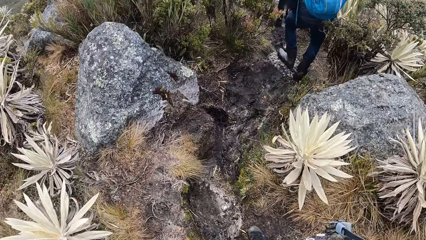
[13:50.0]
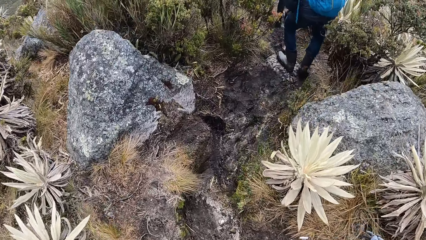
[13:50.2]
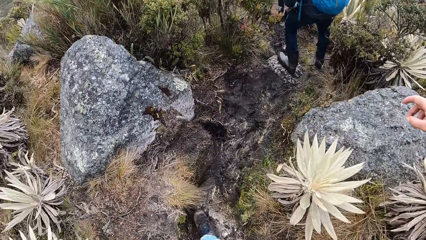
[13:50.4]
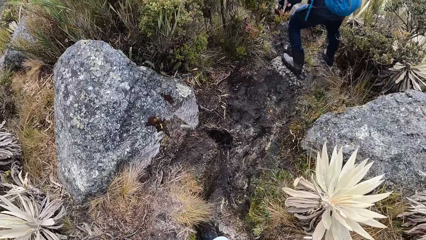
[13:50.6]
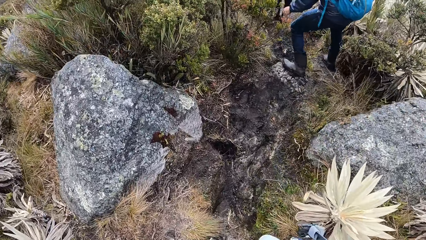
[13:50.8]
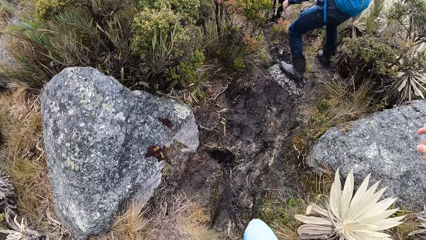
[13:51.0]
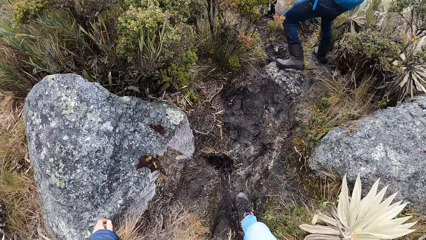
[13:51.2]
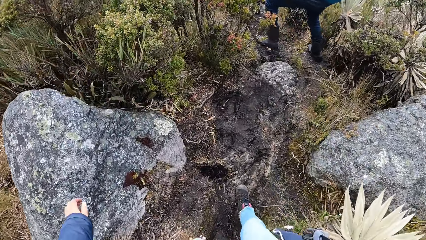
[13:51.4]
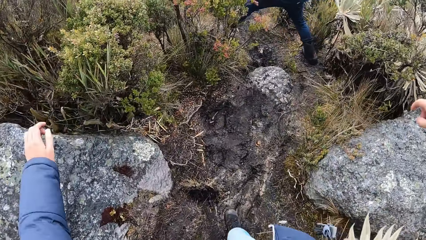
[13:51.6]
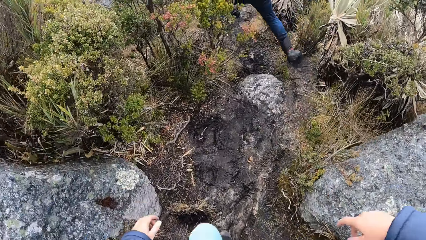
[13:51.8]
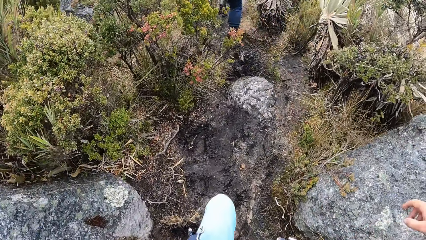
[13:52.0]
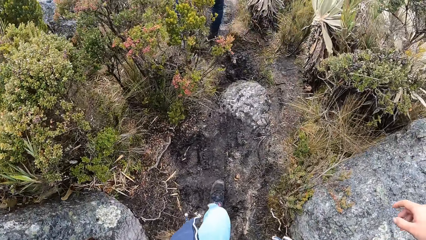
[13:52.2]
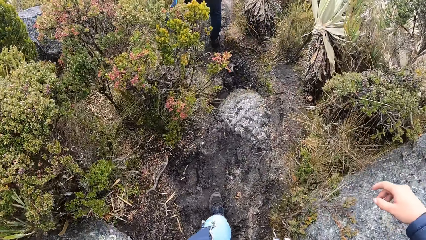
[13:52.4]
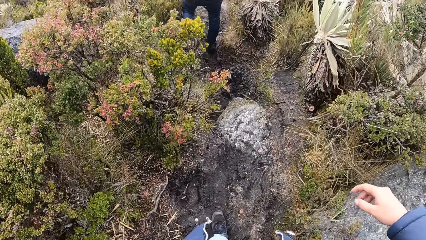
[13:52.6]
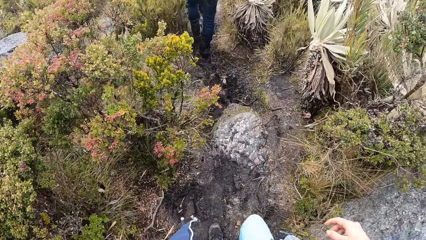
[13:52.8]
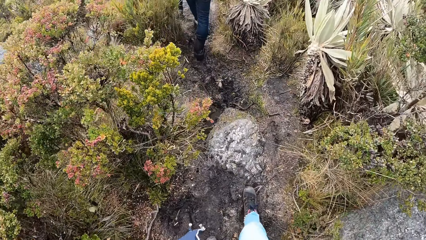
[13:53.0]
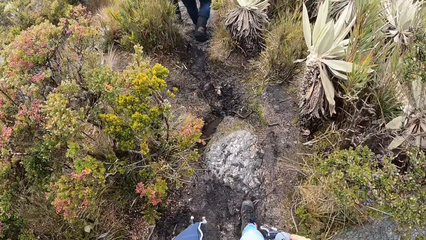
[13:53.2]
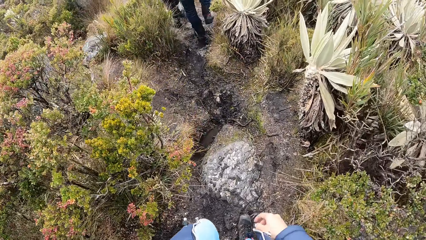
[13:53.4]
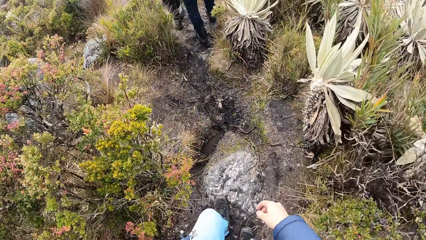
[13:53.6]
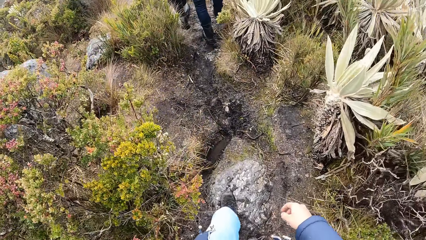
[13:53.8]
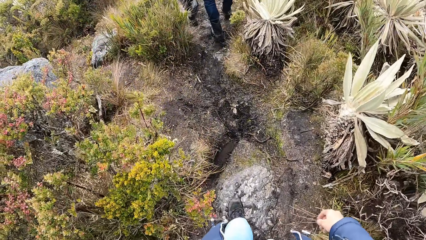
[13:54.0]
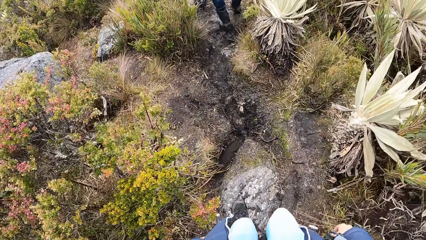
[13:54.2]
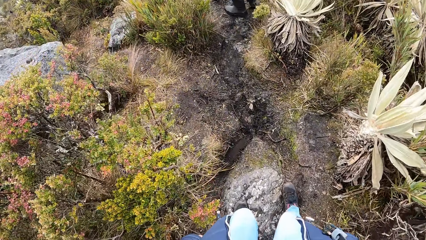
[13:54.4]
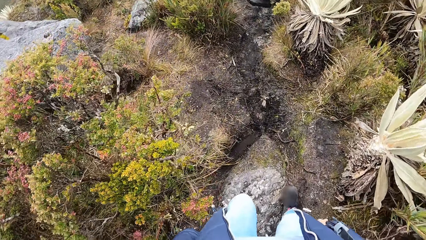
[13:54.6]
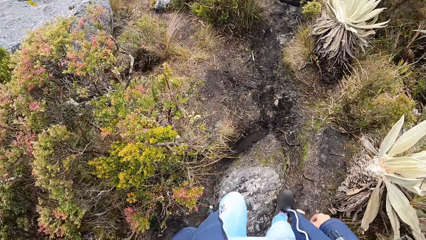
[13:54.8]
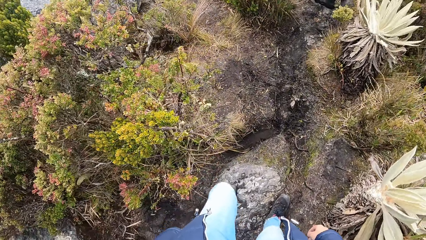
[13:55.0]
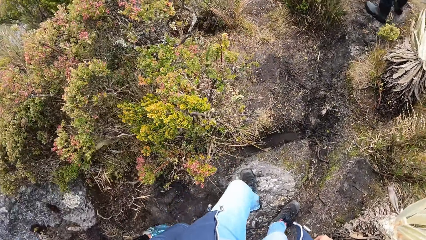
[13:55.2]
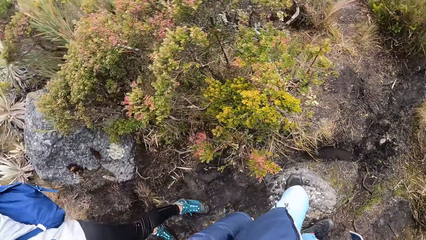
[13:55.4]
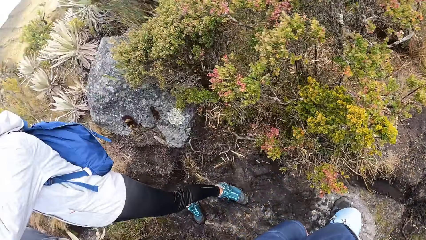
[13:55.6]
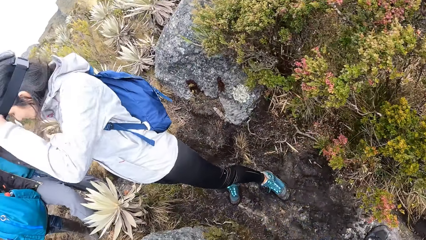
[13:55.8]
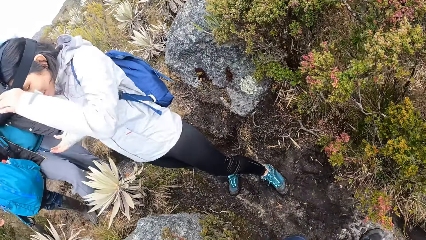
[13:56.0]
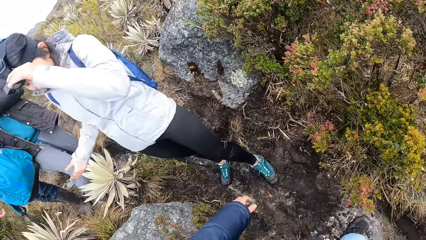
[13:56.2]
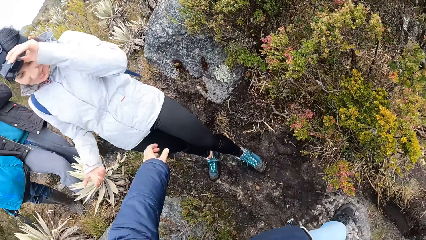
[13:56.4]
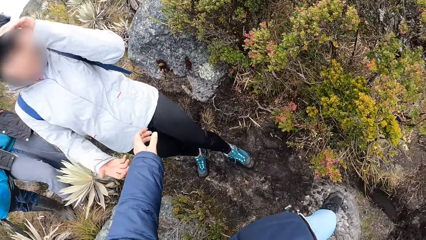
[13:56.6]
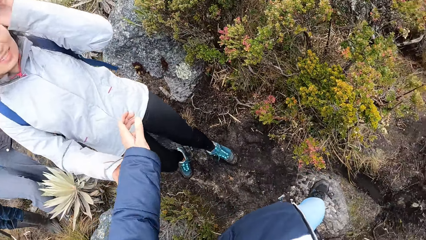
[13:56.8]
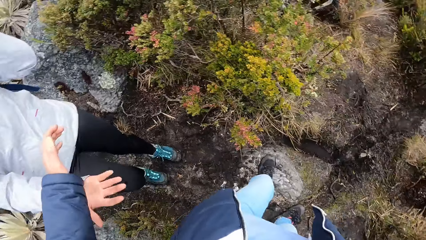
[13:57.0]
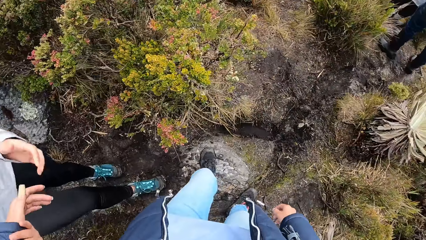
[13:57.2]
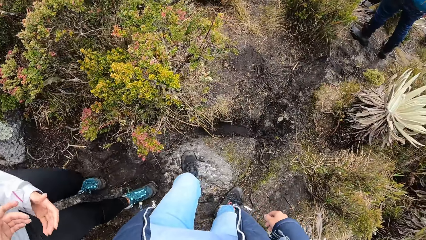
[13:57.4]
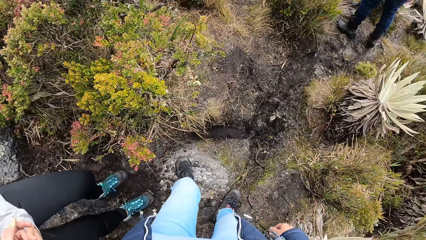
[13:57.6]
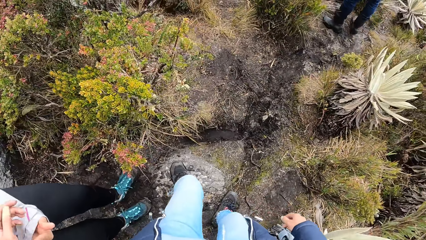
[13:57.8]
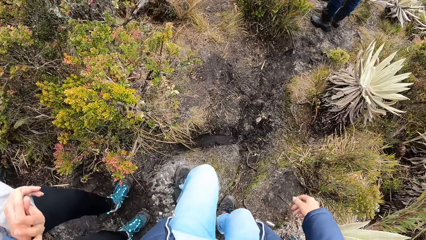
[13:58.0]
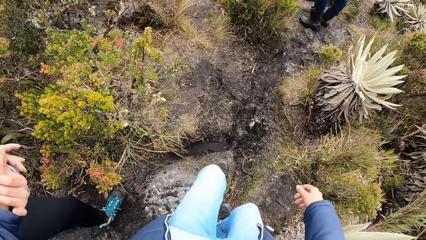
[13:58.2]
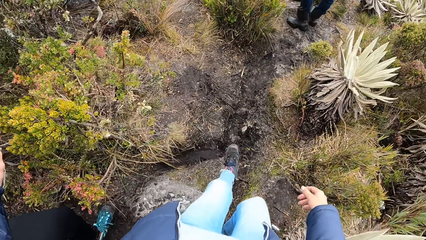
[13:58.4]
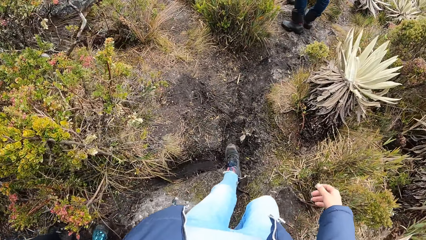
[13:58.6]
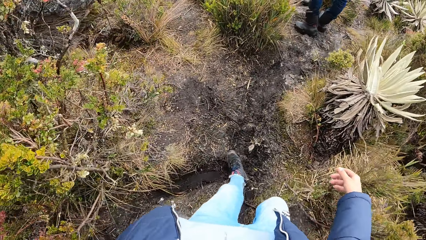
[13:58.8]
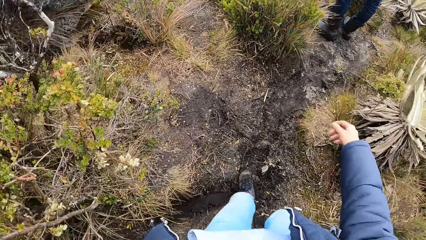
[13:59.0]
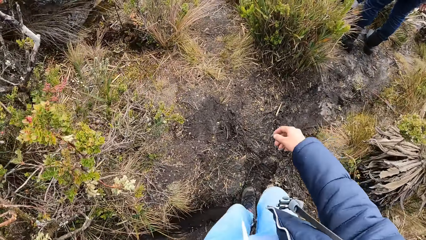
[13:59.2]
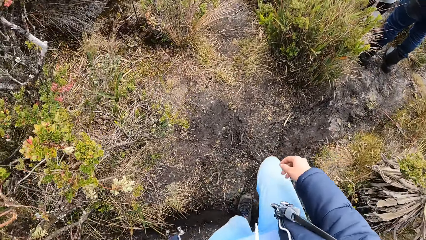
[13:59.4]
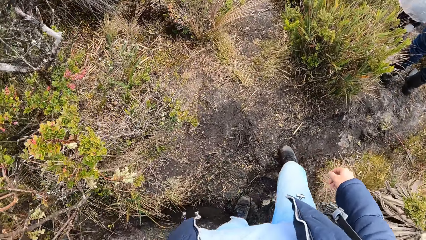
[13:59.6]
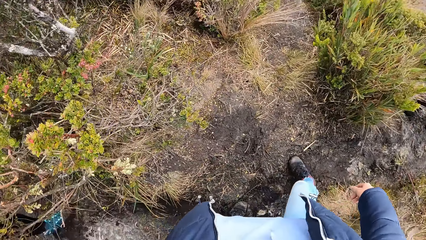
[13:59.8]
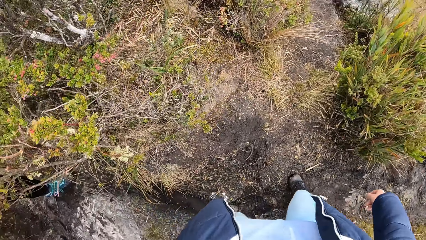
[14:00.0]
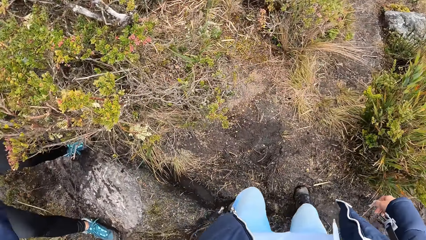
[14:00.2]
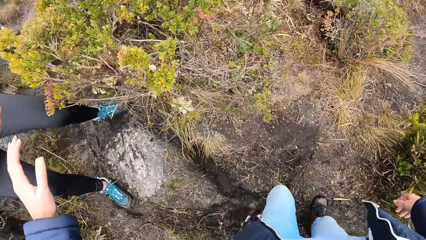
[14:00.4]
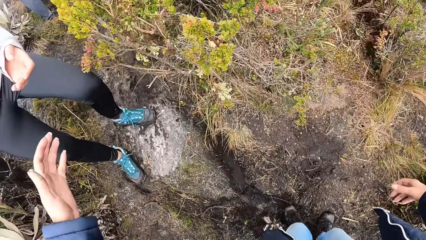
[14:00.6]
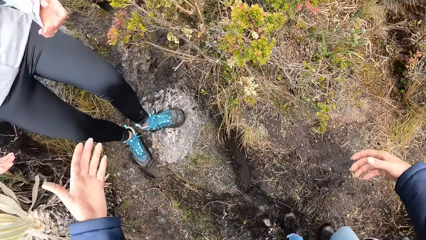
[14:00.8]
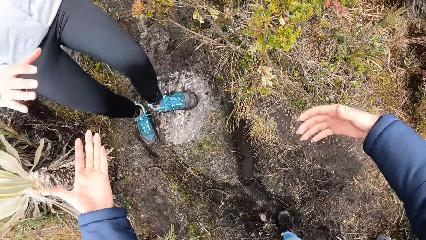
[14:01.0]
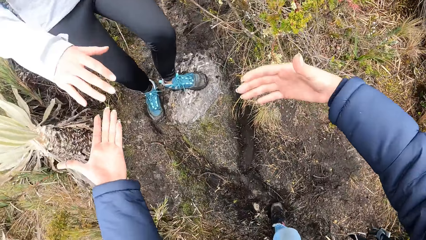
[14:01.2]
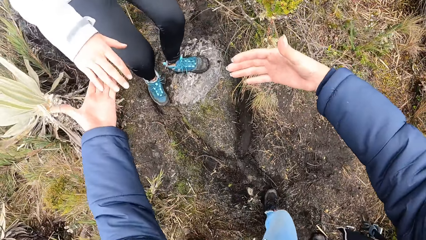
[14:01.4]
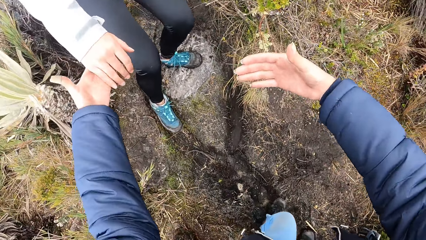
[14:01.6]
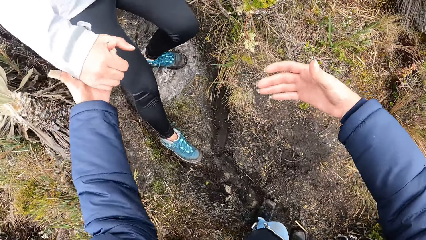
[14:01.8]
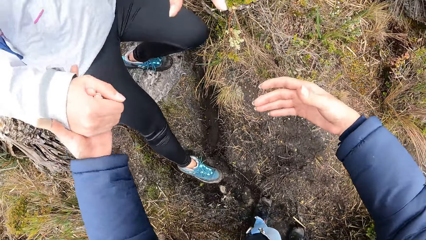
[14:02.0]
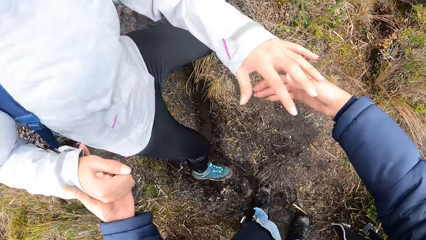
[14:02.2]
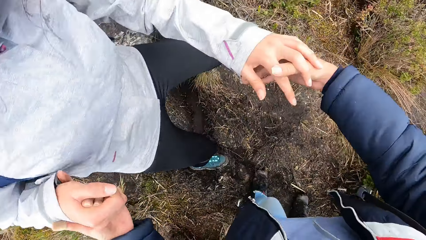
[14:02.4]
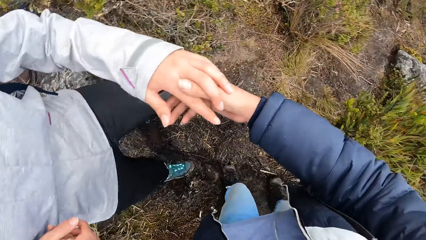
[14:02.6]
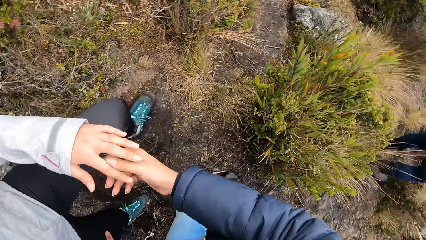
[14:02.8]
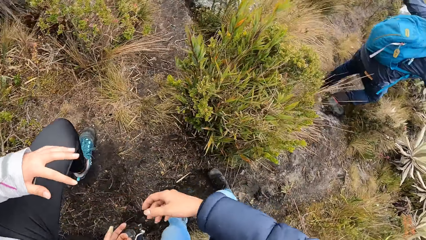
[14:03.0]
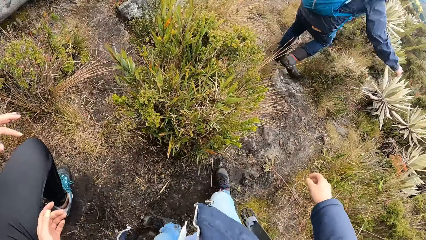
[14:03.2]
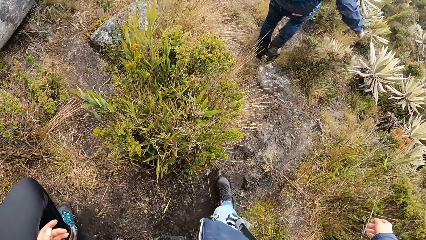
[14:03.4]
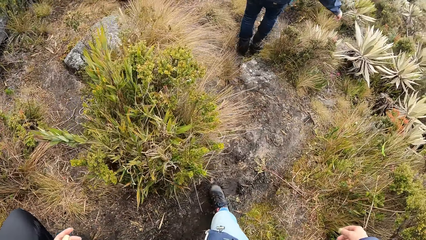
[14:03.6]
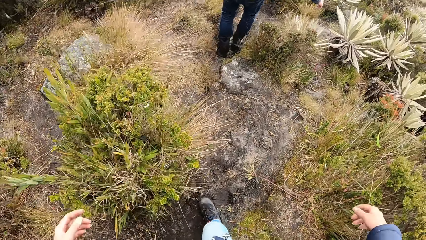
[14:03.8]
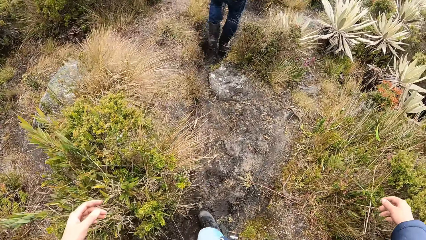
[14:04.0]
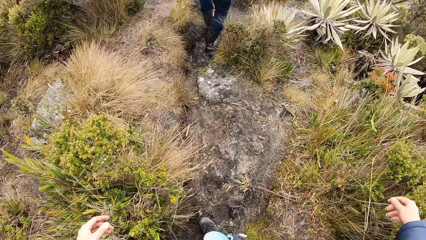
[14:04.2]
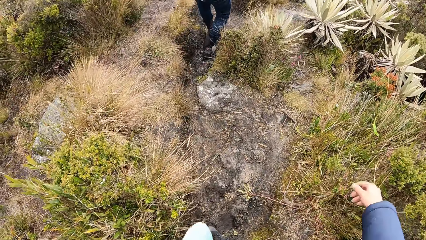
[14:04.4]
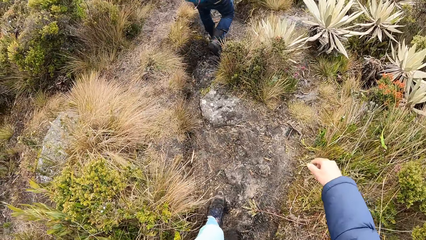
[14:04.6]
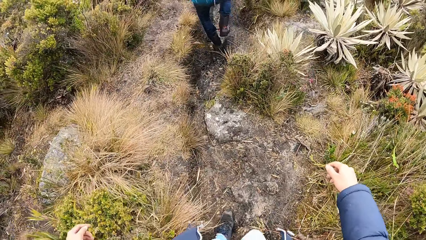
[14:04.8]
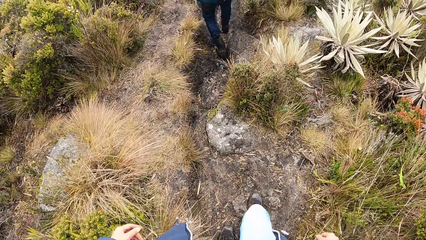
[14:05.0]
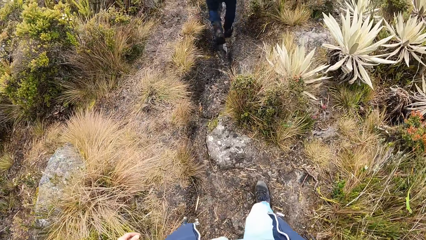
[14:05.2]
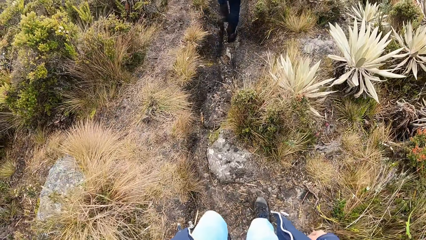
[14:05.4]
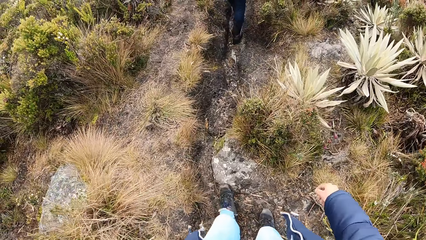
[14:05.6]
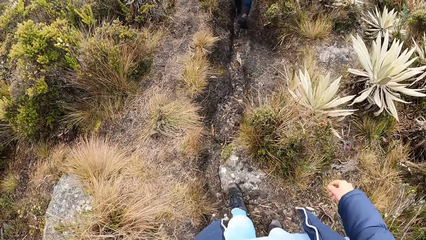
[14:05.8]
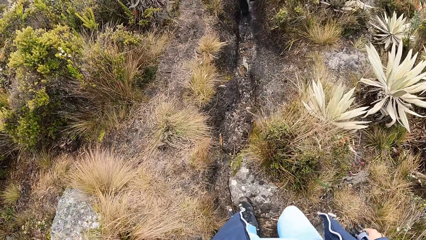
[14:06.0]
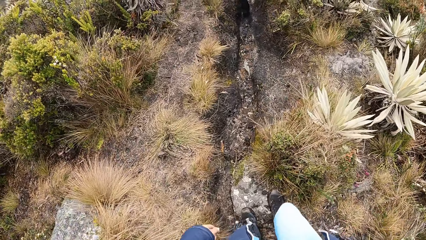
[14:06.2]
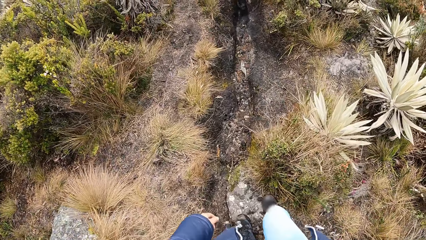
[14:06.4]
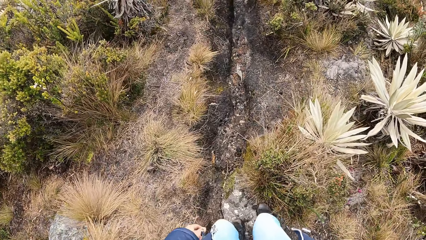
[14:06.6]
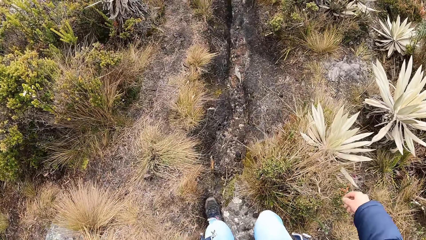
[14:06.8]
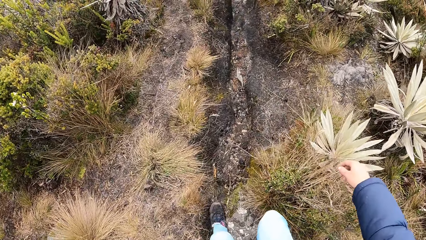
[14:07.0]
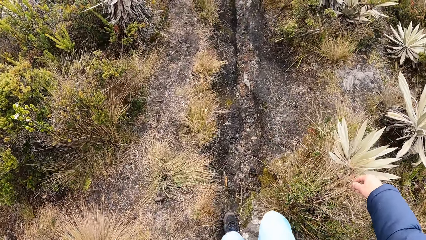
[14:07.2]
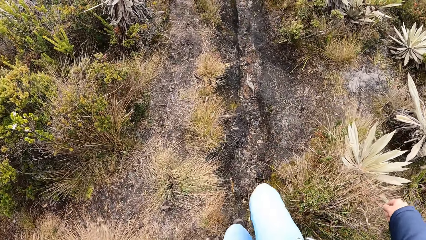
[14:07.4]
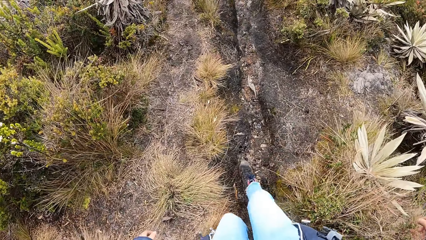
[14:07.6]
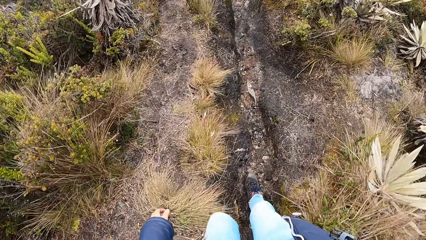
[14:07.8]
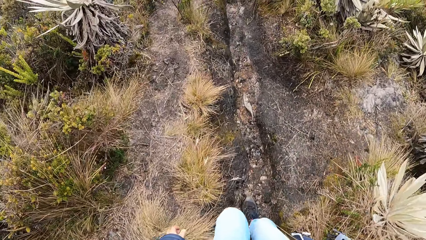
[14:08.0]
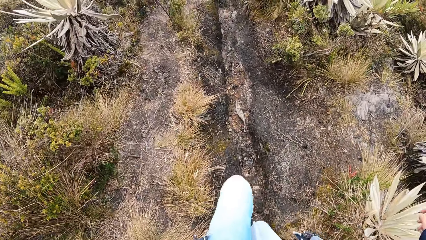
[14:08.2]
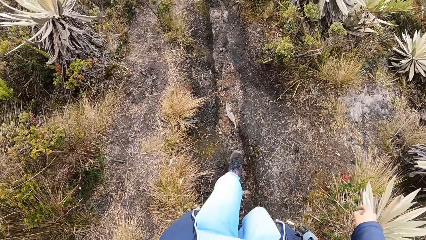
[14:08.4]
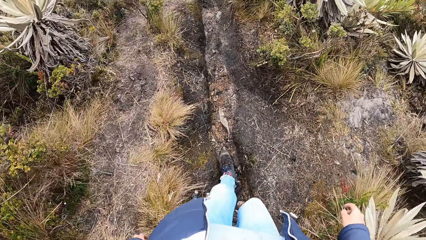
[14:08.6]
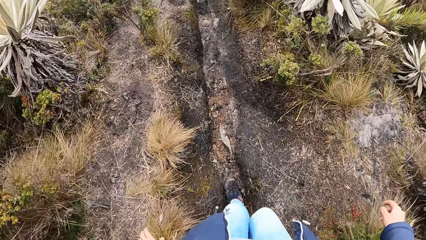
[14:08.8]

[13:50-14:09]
The camera wearer holds a woman's hand. They walk on the path in the mountain with her friends. They hold the woman's hand. They walk on the path in the mountain with her friends.
